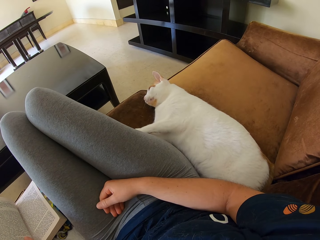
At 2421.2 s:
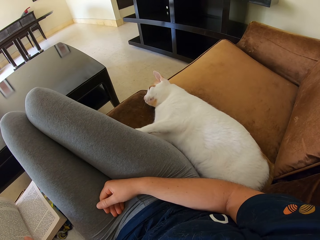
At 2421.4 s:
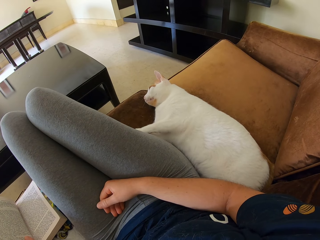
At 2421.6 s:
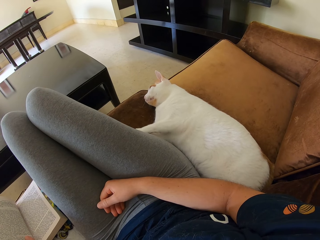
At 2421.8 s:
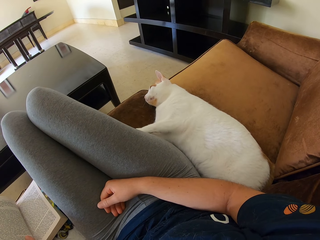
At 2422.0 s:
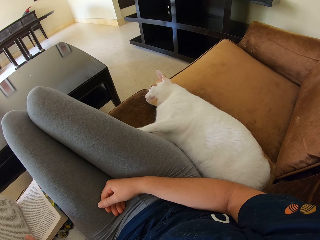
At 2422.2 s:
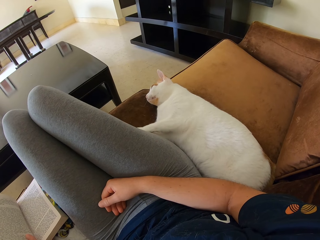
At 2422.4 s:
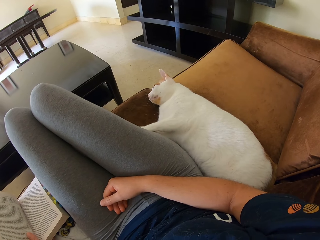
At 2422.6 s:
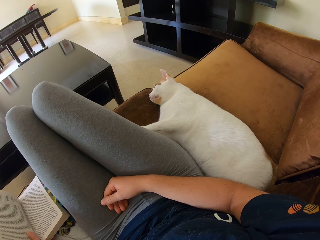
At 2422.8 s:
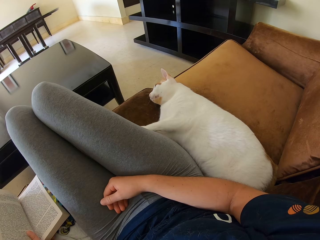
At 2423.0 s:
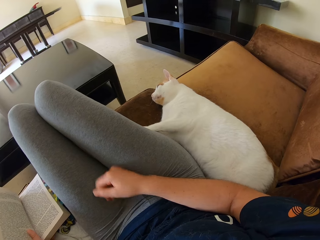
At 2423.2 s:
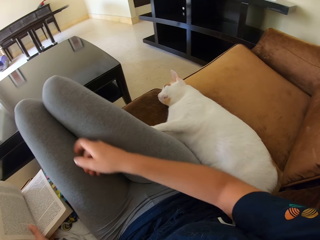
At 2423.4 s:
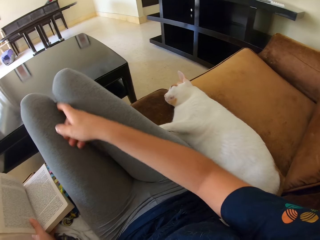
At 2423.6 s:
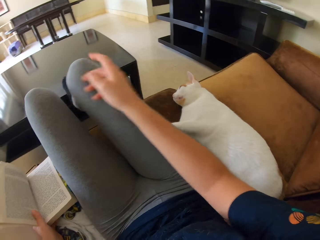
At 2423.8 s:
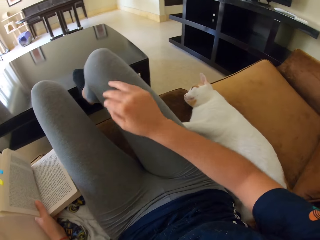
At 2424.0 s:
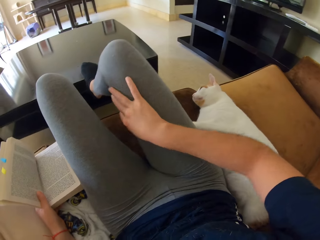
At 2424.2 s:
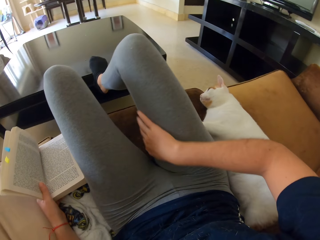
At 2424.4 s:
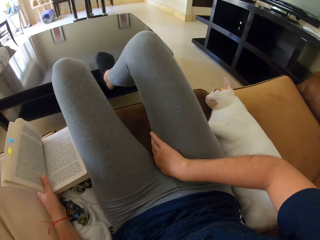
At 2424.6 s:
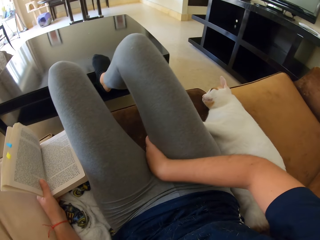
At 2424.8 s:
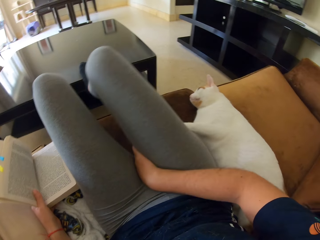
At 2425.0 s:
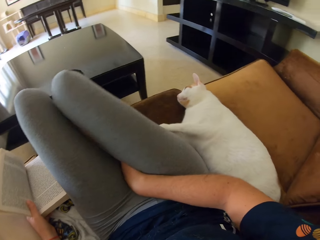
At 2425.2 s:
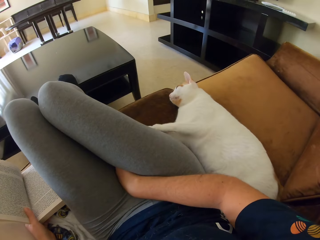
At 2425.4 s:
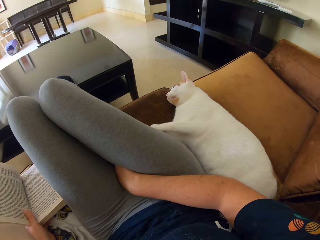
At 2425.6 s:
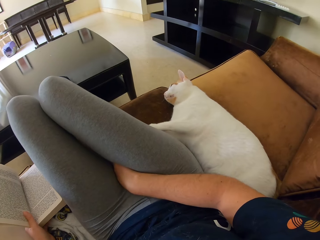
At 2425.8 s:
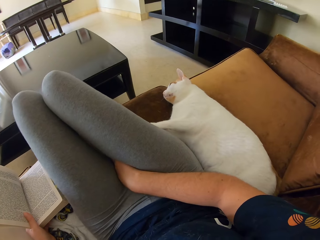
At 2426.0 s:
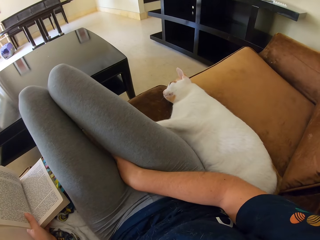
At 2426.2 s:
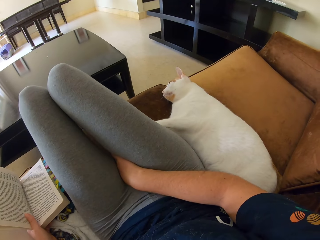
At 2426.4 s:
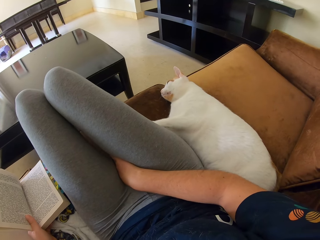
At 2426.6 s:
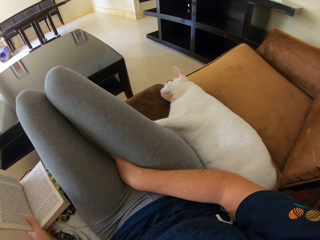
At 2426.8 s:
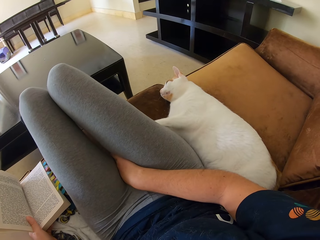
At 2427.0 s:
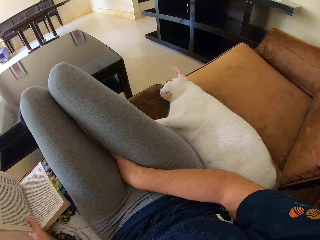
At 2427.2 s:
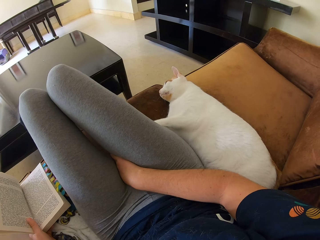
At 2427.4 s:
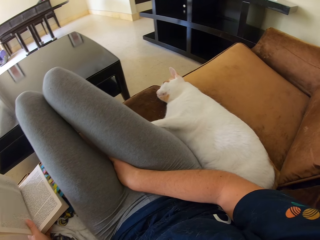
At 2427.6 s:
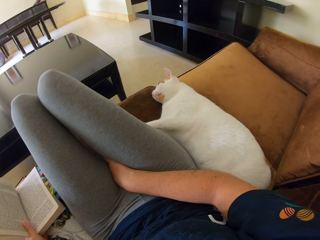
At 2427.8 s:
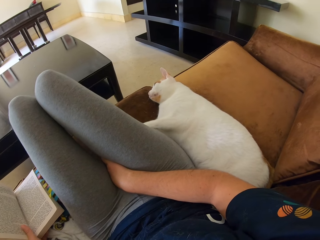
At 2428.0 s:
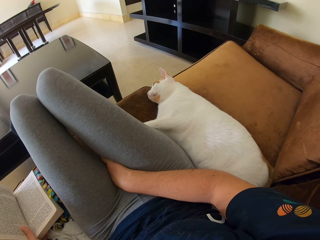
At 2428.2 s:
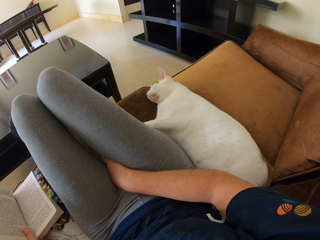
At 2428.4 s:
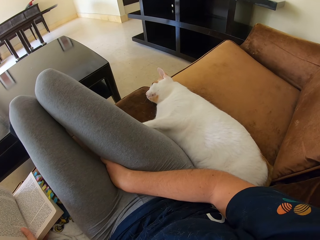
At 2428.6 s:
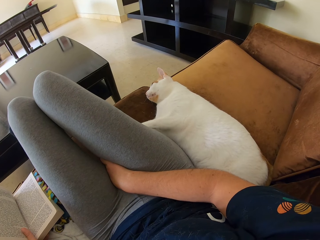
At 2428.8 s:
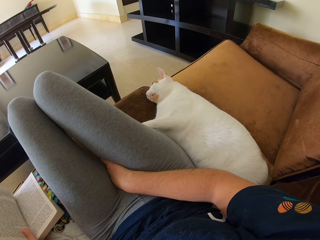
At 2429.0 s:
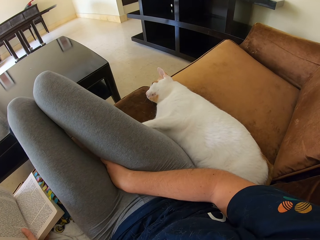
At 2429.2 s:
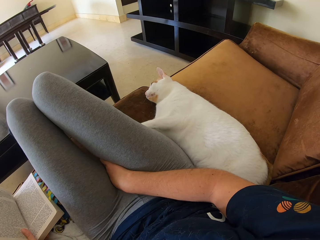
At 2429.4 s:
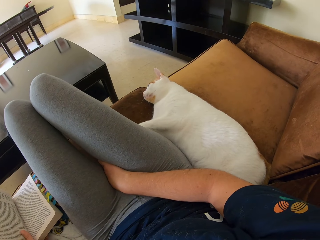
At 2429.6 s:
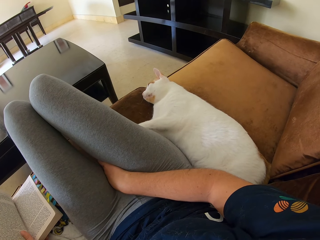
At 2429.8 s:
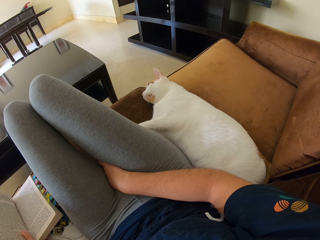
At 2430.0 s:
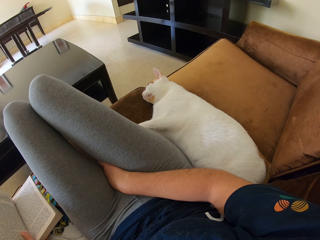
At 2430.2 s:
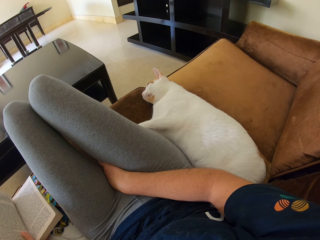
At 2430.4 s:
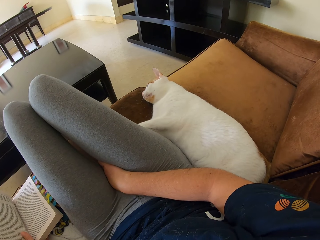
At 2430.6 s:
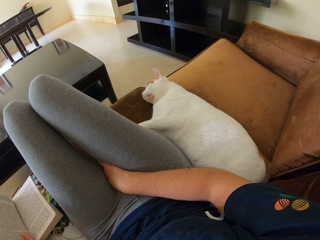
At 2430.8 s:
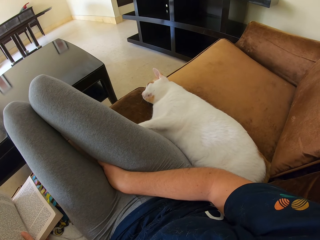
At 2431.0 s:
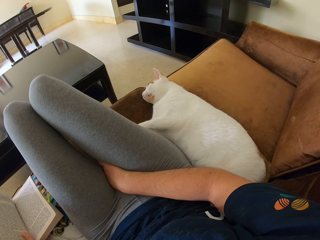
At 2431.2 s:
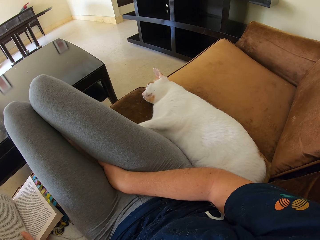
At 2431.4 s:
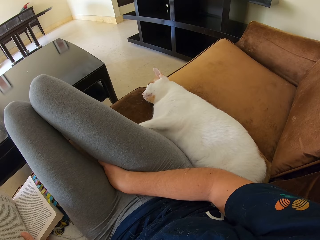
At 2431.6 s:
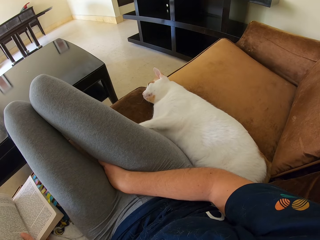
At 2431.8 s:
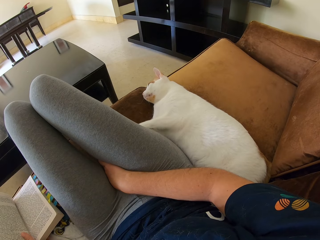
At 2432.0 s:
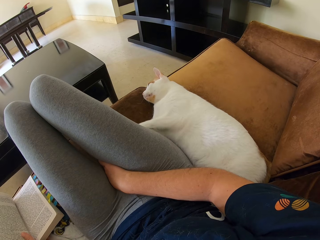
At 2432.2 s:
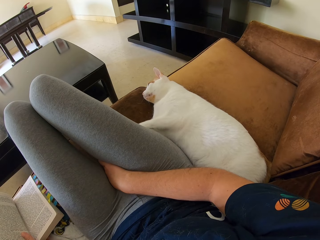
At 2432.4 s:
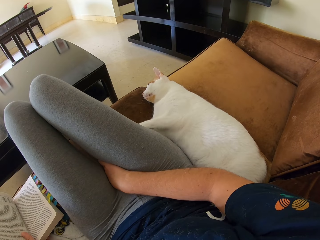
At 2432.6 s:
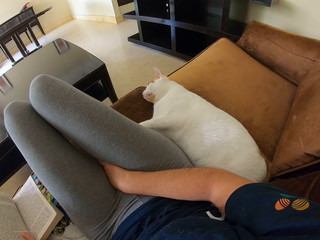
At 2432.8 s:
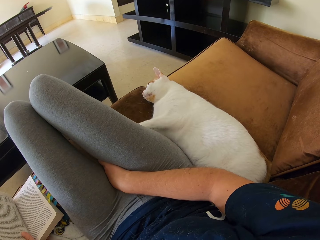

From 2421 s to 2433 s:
The camera wearer rubs the right leg. They put the right hand between the thighs.

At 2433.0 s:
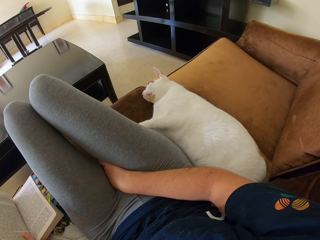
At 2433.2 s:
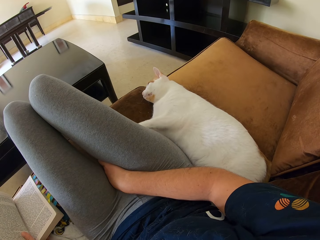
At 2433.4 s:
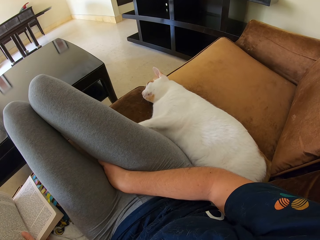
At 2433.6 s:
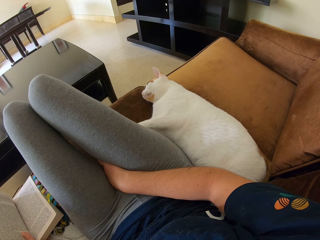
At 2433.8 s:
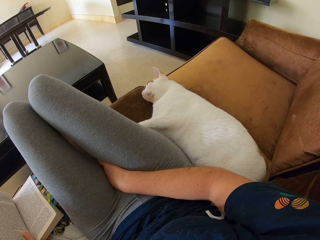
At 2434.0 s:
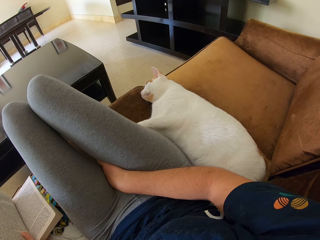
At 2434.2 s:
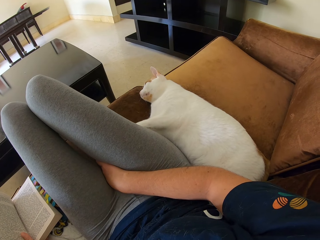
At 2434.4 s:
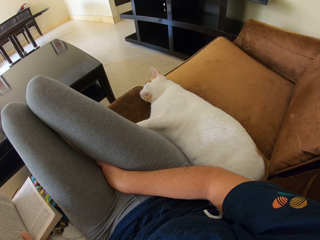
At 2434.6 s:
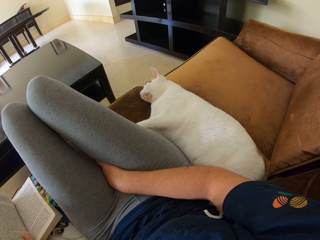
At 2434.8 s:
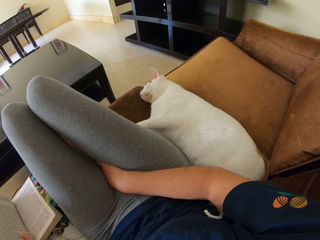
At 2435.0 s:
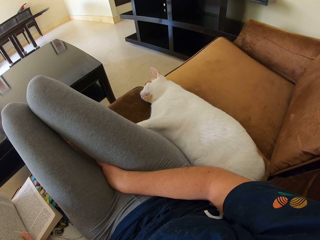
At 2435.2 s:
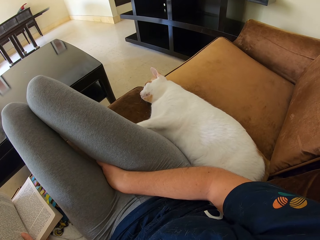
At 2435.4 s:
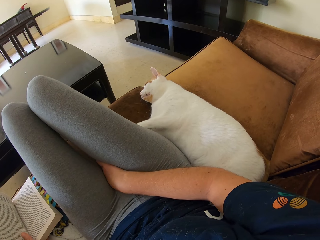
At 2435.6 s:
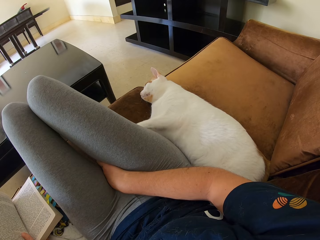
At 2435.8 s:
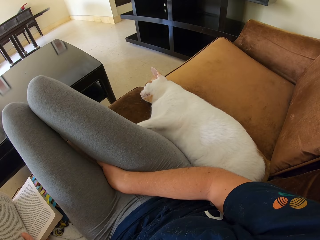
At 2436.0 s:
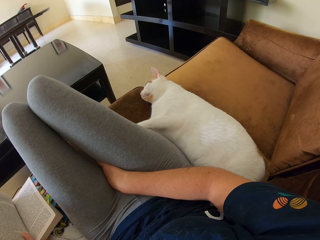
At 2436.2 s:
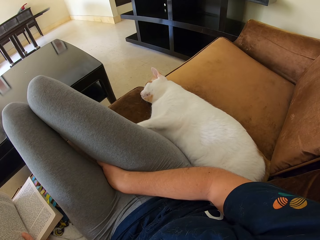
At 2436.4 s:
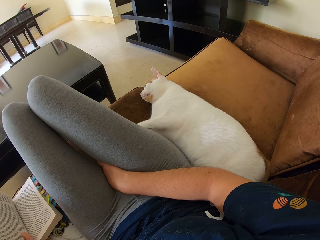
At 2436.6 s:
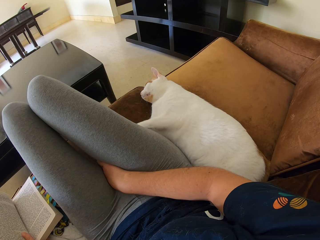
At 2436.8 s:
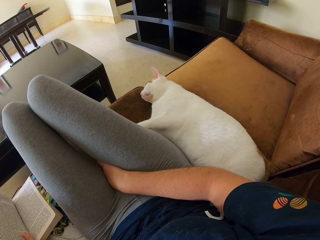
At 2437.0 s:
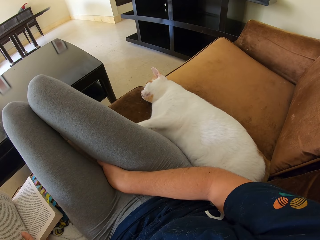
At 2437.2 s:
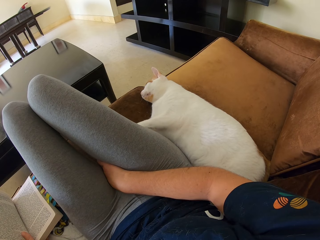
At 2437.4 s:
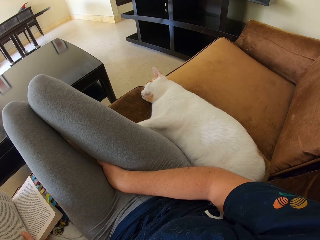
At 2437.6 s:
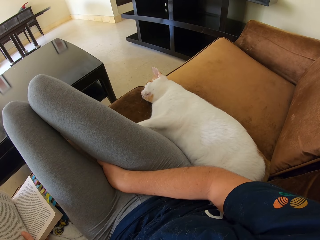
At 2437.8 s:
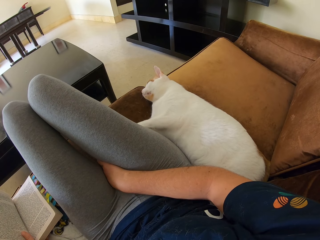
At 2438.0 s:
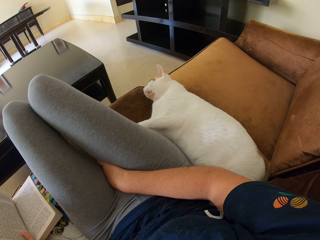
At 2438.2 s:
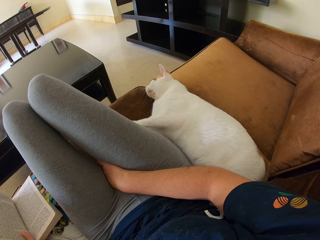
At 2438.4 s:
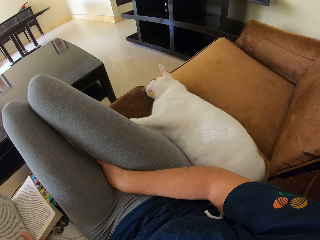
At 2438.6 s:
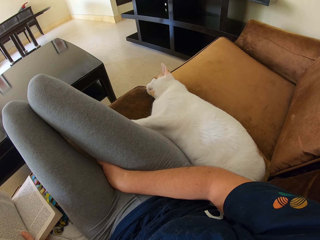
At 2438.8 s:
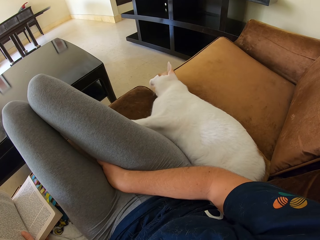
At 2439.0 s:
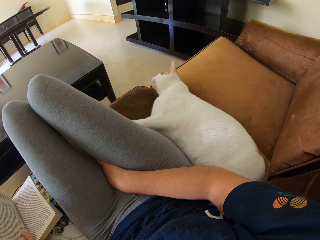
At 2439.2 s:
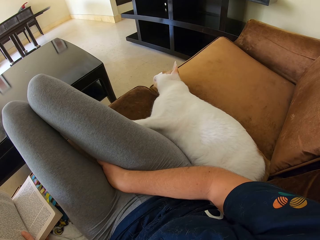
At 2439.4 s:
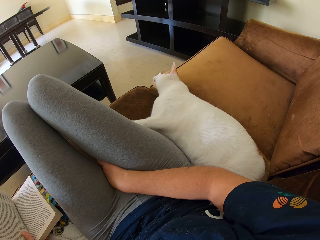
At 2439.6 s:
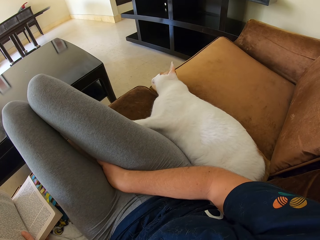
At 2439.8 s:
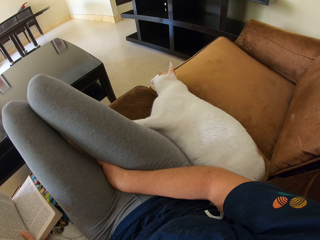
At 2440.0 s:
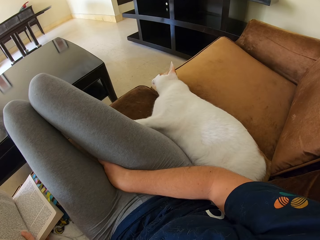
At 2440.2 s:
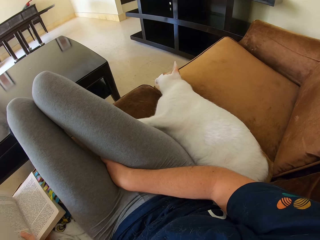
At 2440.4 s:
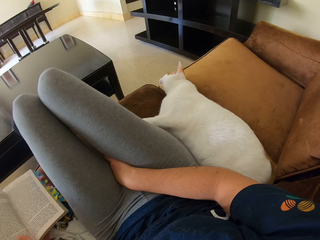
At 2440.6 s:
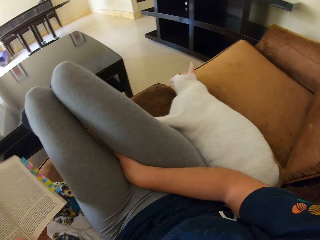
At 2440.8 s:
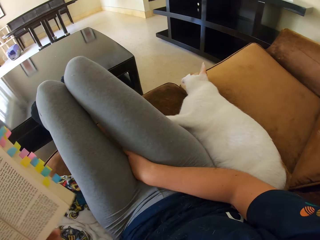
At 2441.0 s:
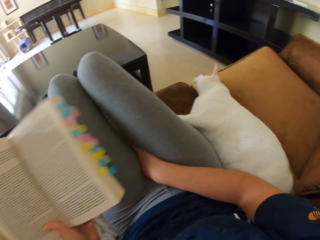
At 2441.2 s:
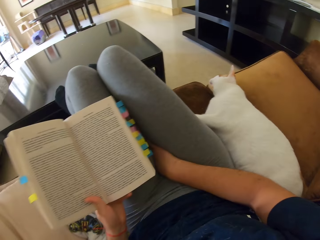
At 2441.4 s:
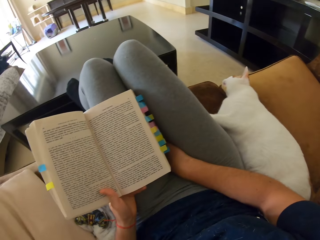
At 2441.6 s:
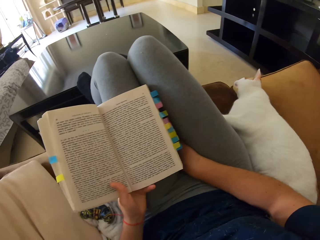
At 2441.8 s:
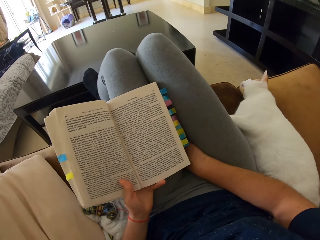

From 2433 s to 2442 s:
The camera wearer reads a book on the sofa. She puts the book on her lap.
